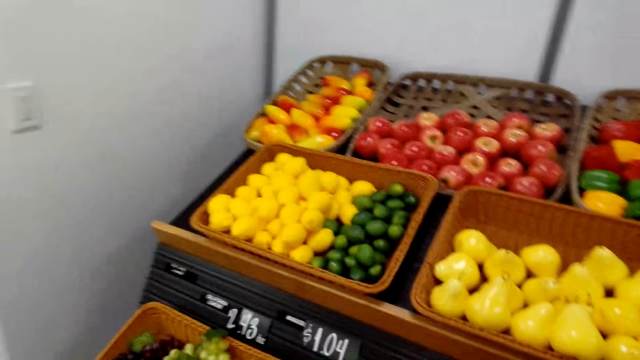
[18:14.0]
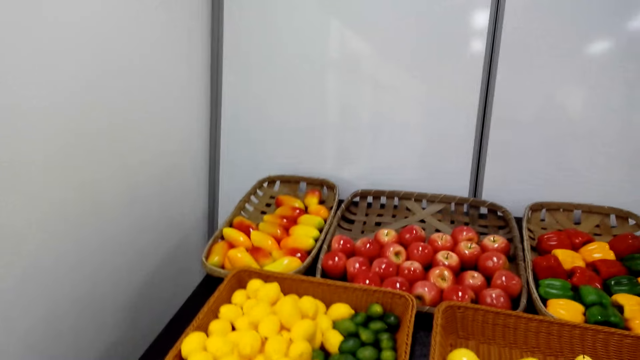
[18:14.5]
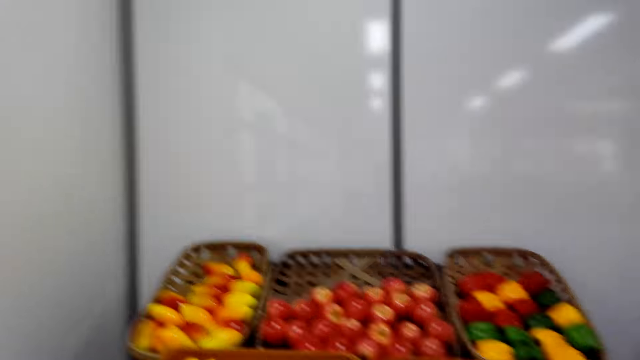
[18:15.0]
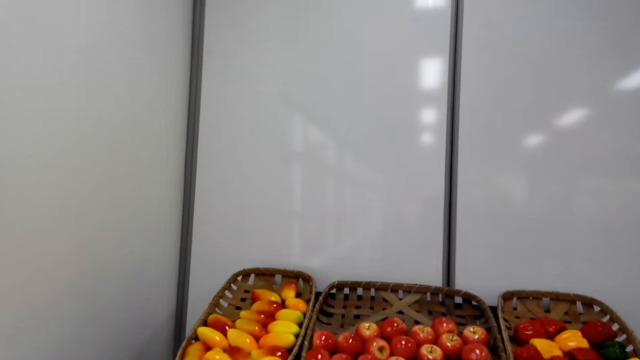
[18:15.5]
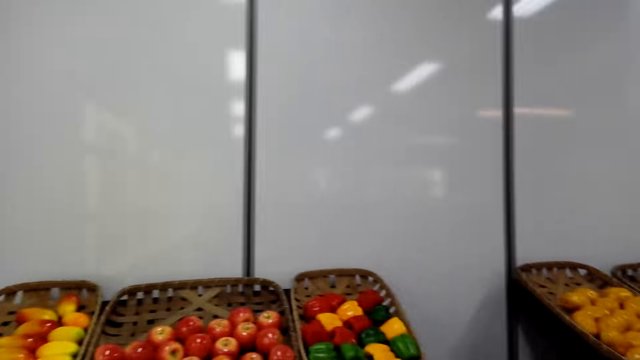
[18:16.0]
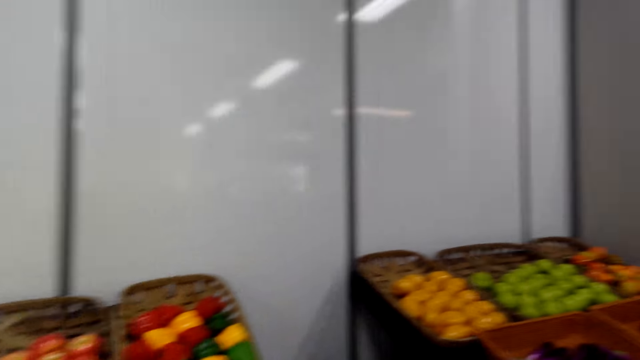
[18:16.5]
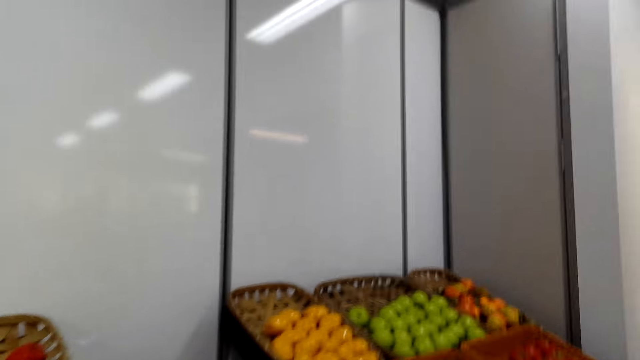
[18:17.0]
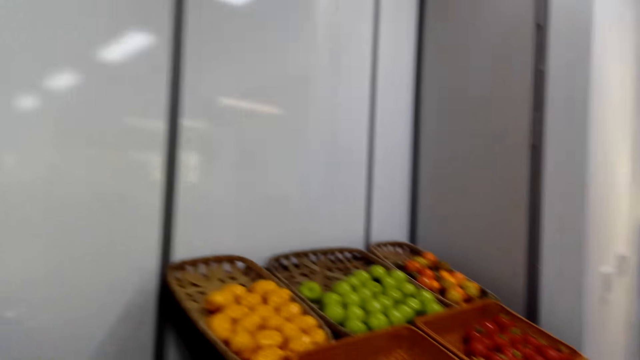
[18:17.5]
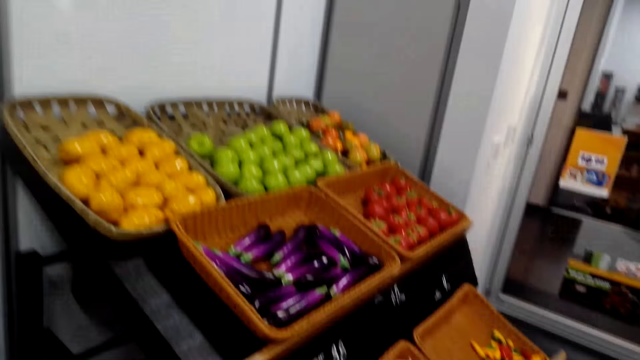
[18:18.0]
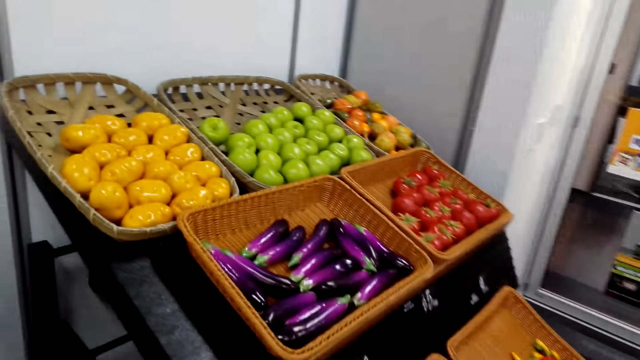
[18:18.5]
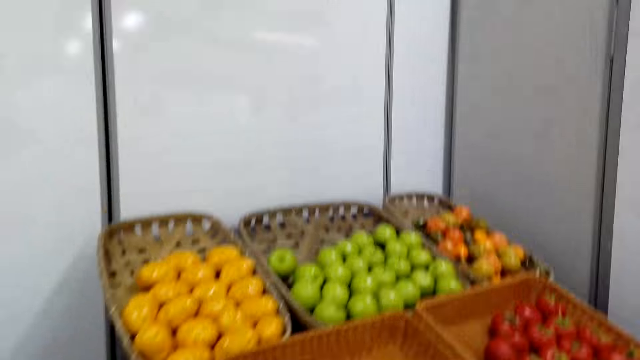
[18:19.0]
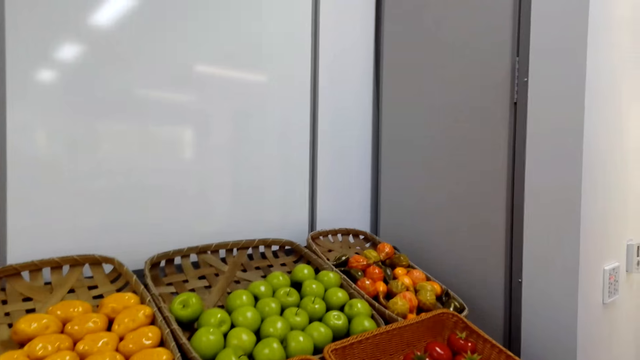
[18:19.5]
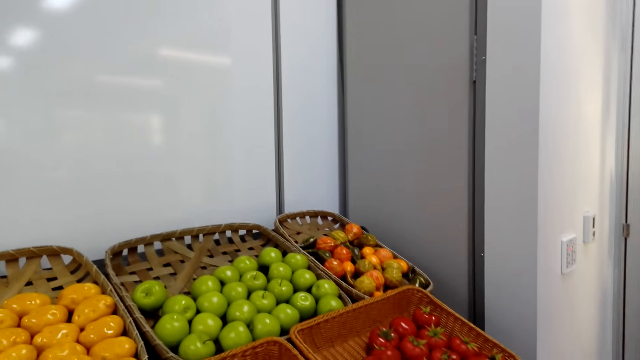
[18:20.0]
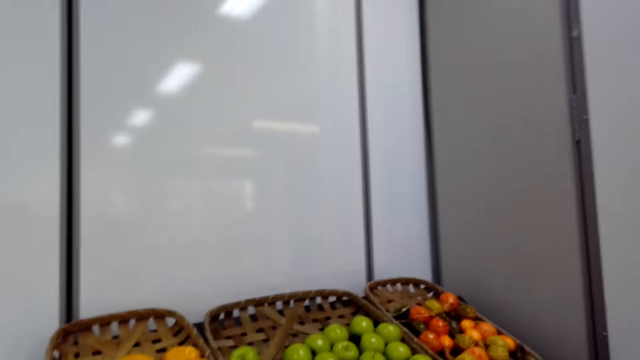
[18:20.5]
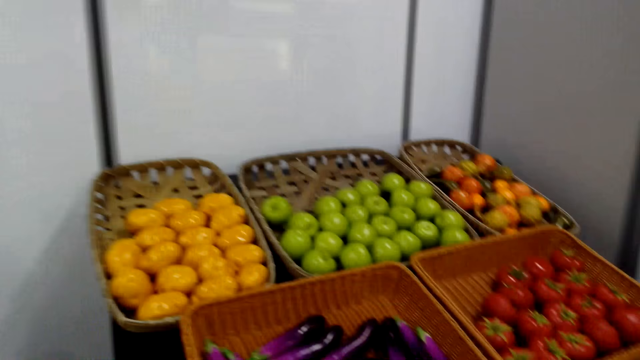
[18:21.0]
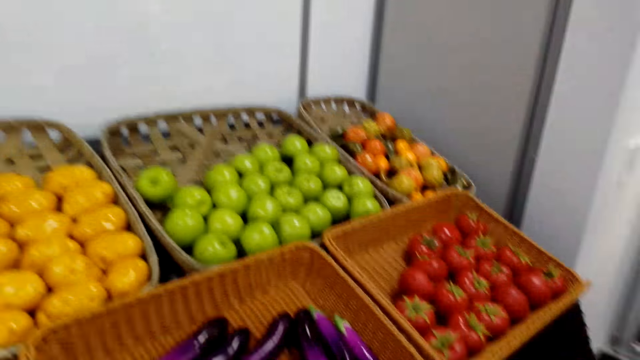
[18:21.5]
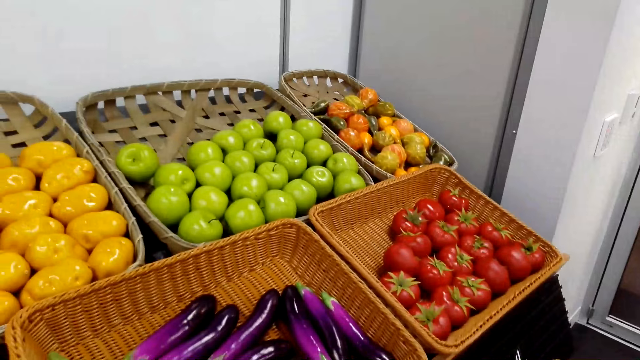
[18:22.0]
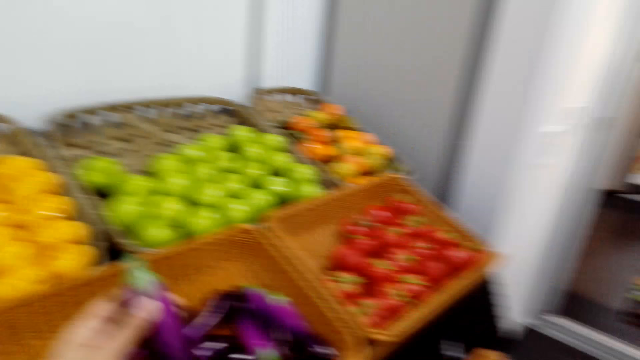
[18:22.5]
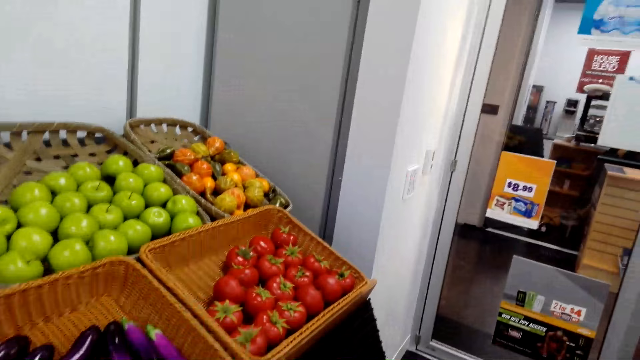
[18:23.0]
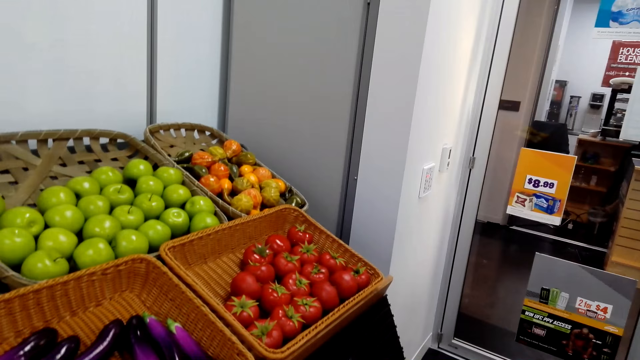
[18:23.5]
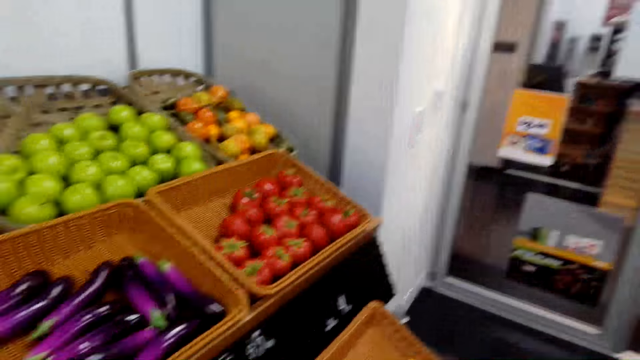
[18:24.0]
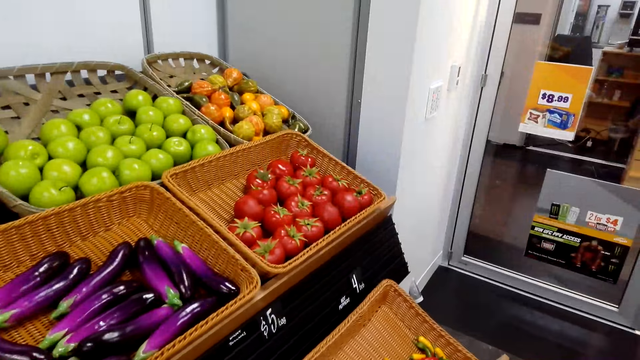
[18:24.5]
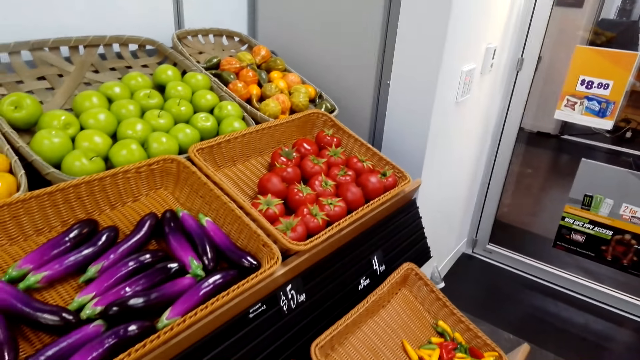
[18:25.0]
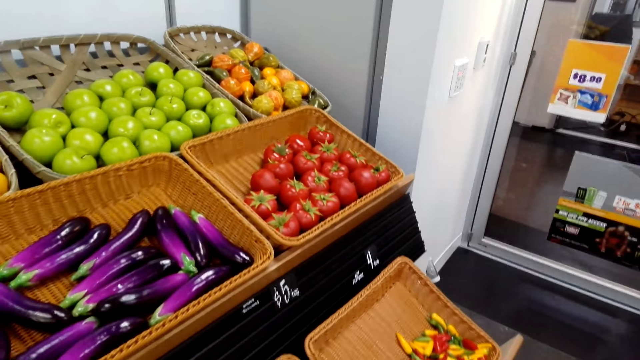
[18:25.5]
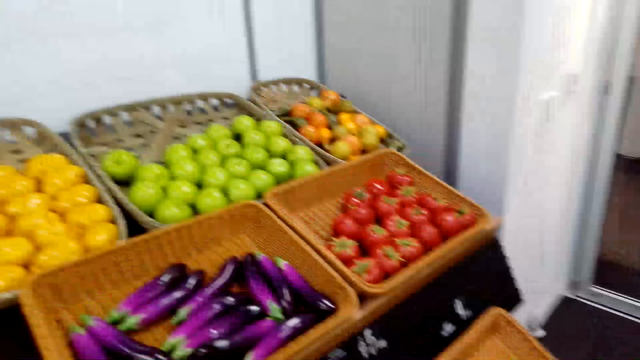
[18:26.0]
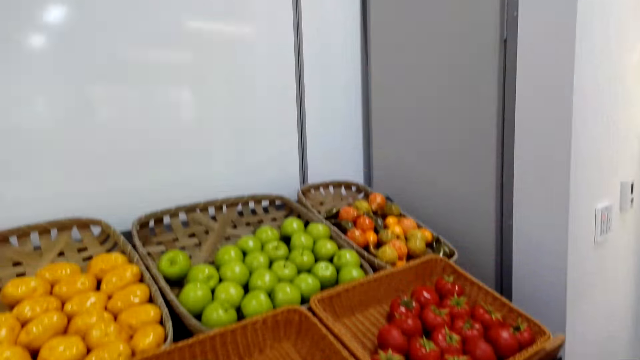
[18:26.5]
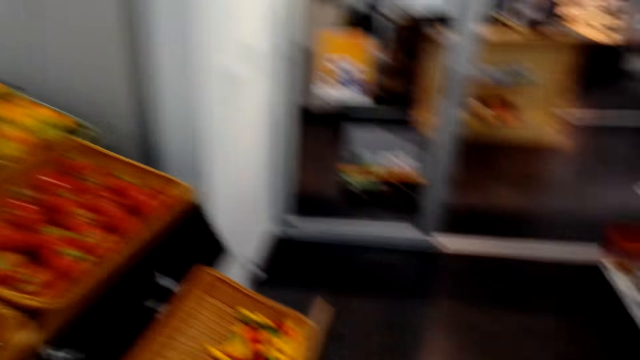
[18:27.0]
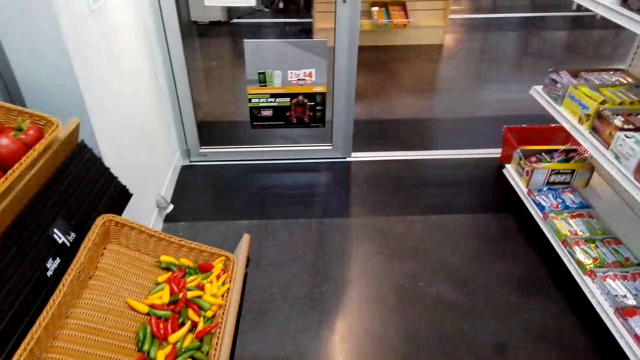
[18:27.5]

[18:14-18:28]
The camera wearer stands beside the grocery shelf. They move towards the grocery shelf. They pick an eggplant from the knitted basket. They put the eggplant in a plastic paper.

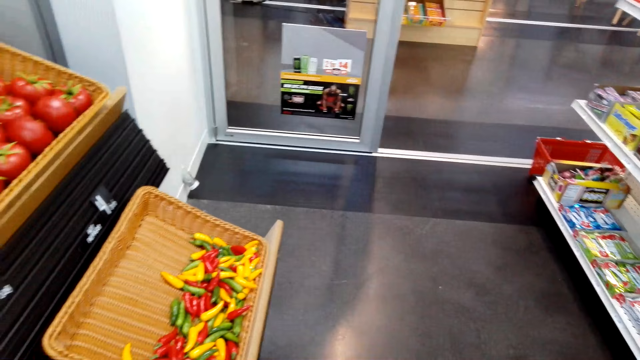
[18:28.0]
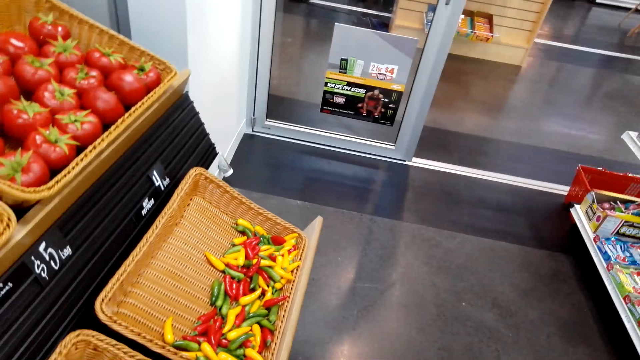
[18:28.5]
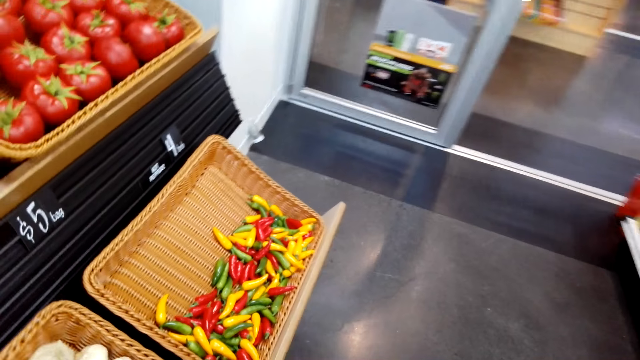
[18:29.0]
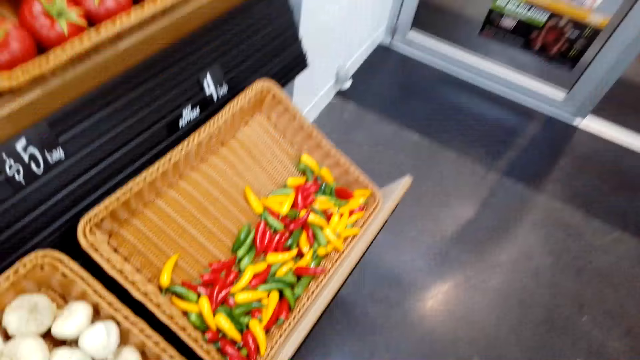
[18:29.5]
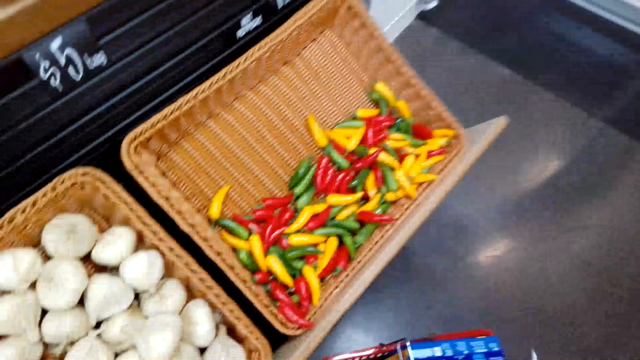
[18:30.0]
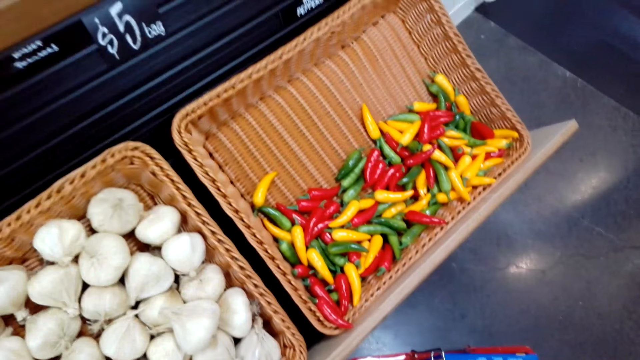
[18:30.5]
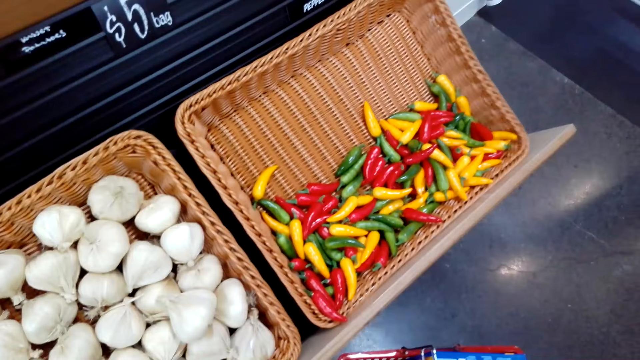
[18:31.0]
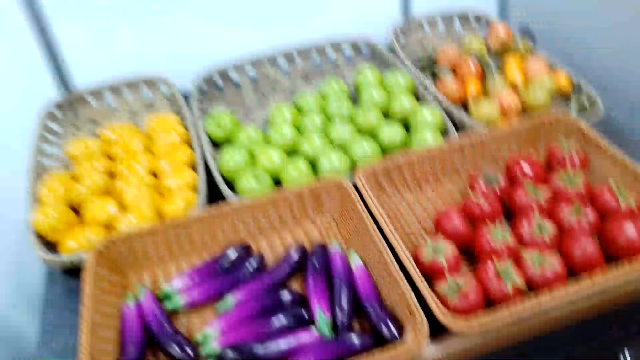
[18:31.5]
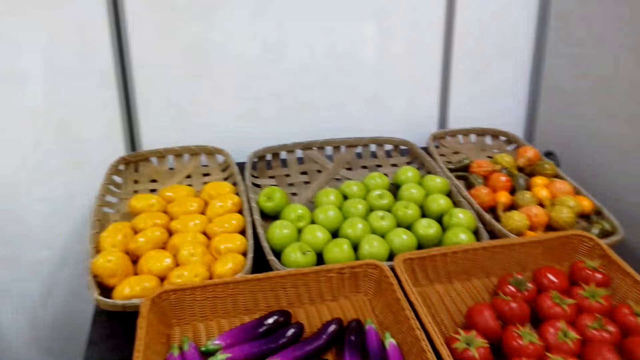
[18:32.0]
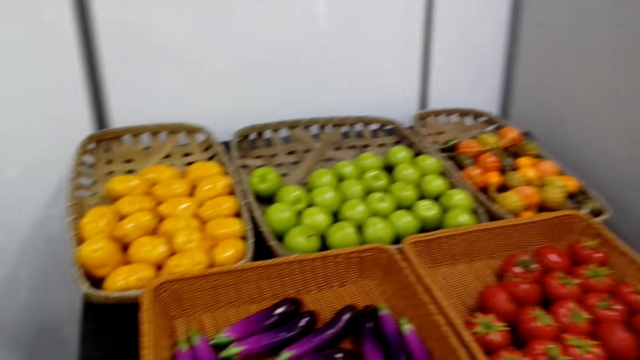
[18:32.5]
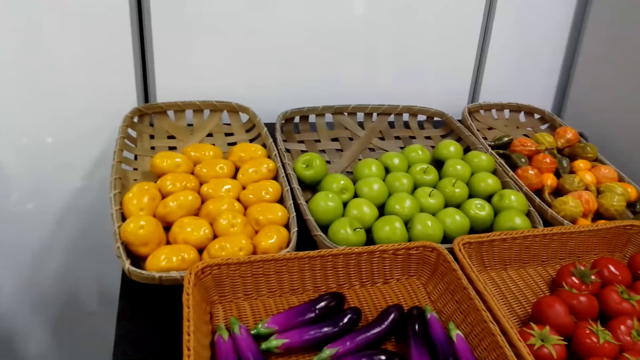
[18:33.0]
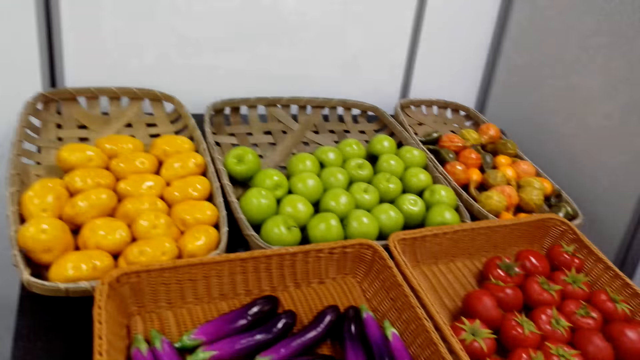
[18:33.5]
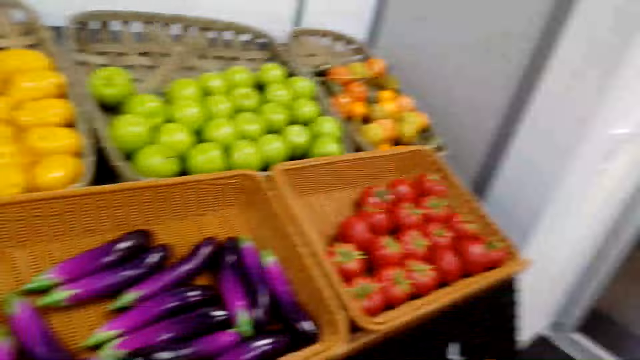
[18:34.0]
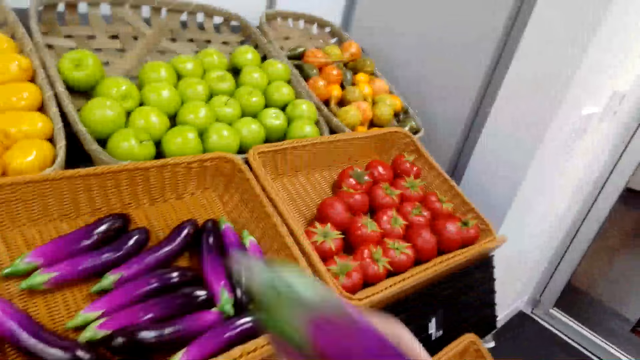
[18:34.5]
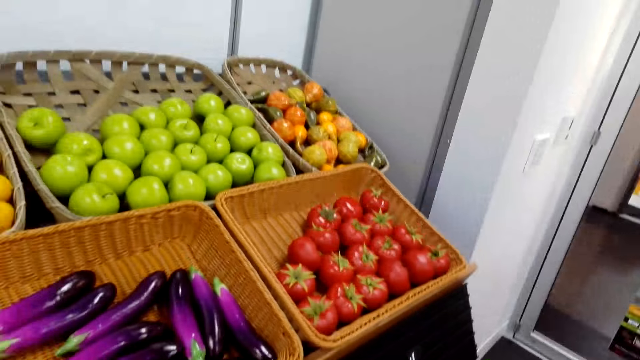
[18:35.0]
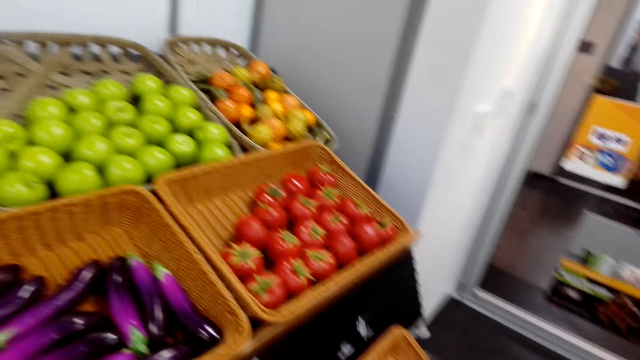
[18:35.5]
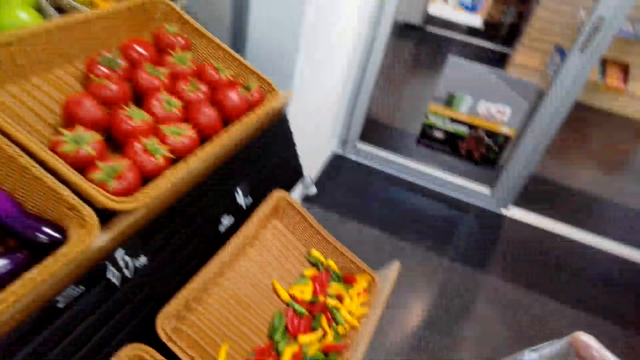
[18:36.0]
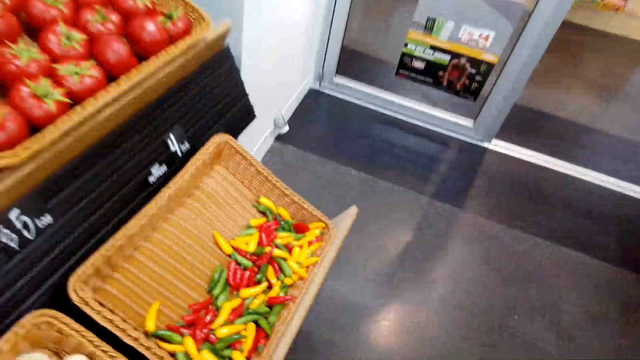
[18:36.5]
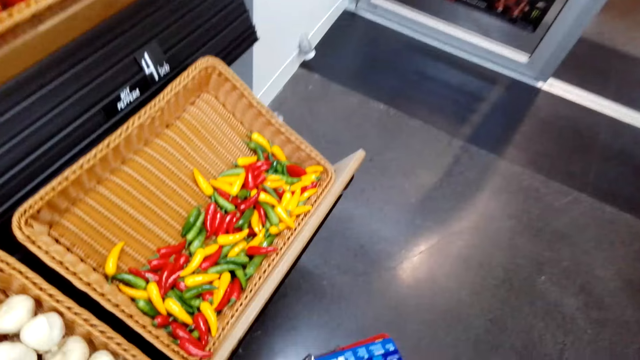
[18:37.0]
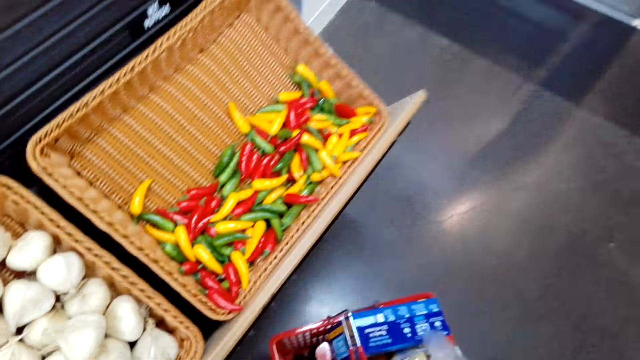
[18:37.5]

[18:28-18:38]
The camera wearer bends beside the garlic. They put the plastic paper in a shopping basket. They pick an eggplant from the knitted basket. They put the eggplant in the plastic paper.
